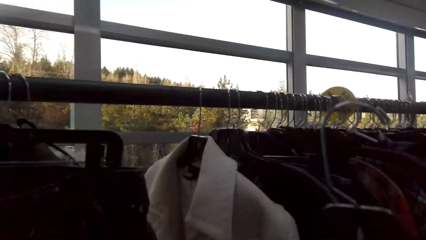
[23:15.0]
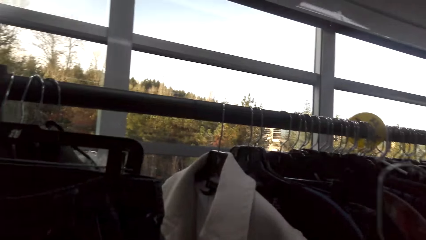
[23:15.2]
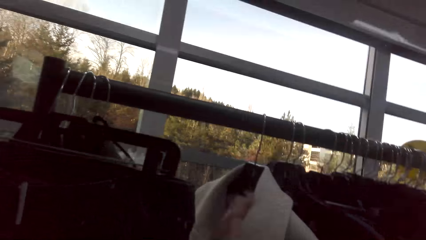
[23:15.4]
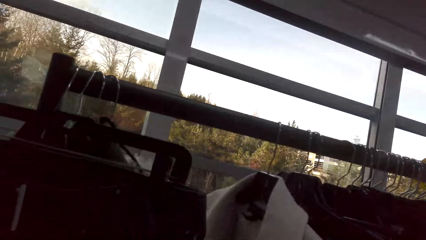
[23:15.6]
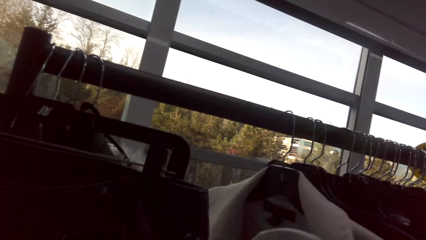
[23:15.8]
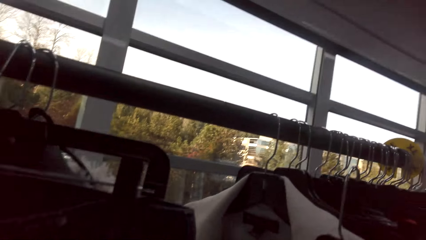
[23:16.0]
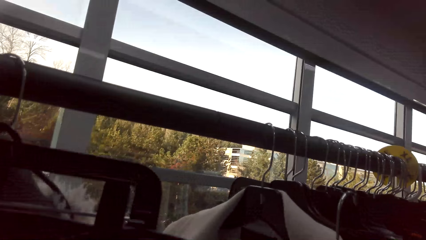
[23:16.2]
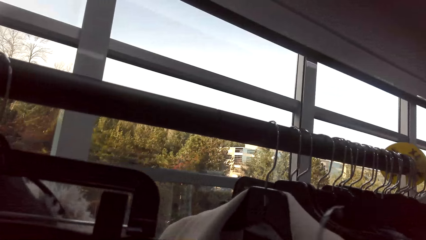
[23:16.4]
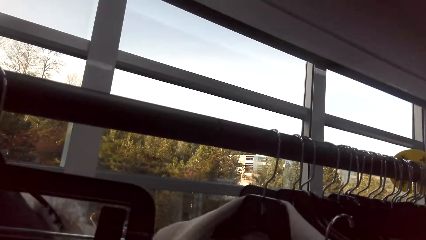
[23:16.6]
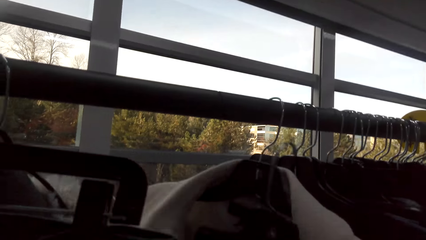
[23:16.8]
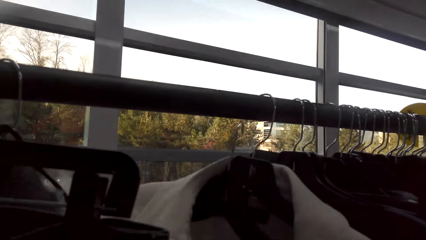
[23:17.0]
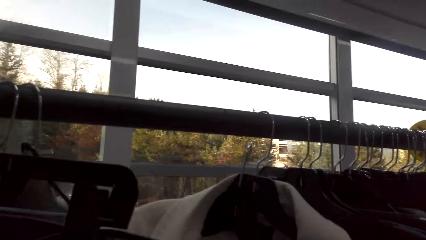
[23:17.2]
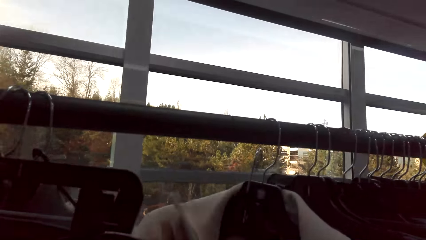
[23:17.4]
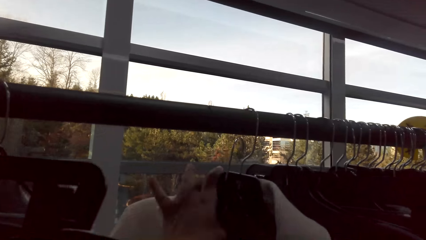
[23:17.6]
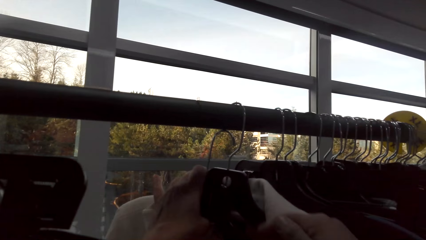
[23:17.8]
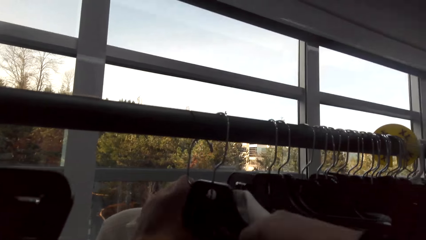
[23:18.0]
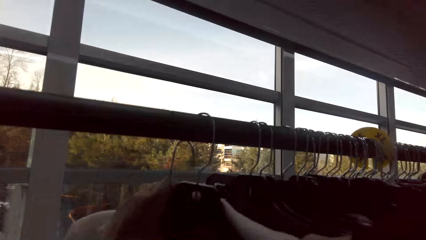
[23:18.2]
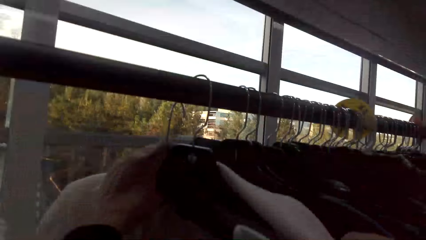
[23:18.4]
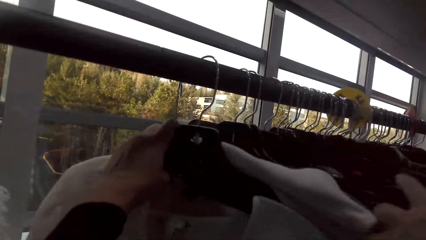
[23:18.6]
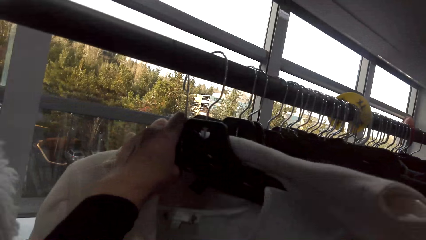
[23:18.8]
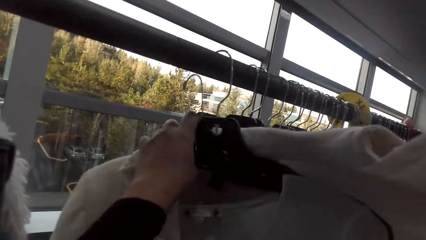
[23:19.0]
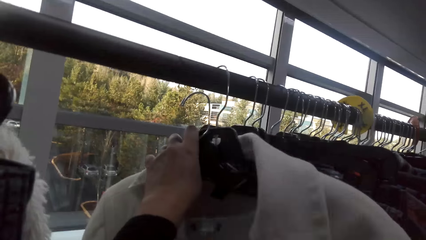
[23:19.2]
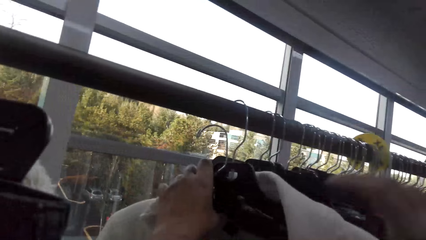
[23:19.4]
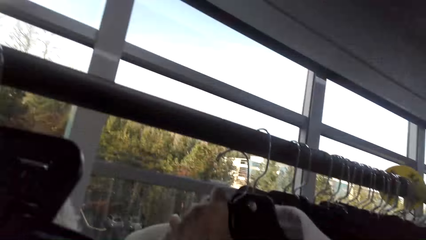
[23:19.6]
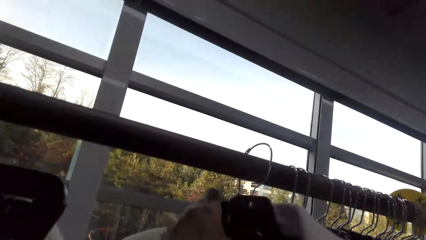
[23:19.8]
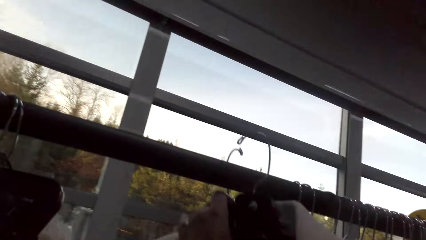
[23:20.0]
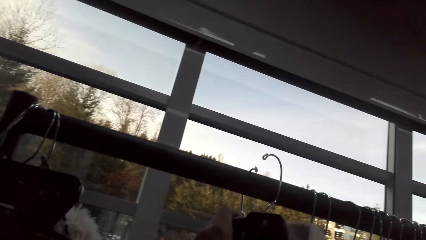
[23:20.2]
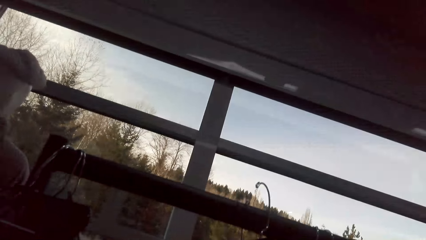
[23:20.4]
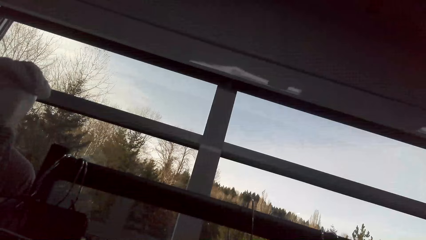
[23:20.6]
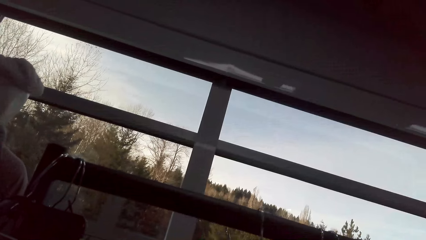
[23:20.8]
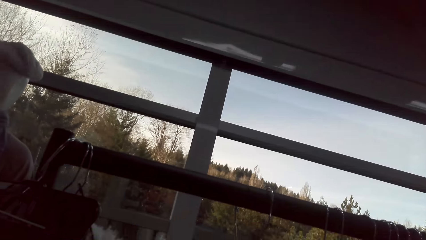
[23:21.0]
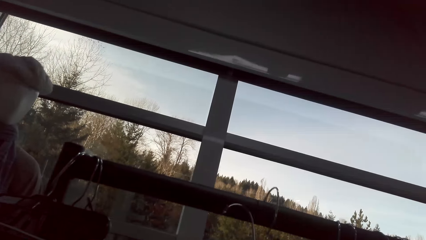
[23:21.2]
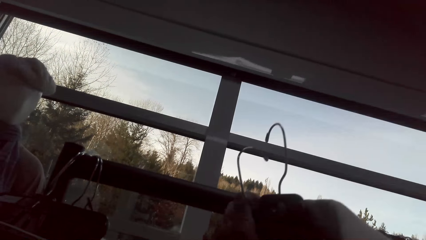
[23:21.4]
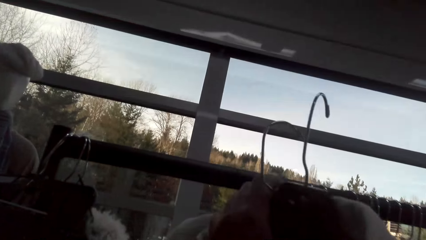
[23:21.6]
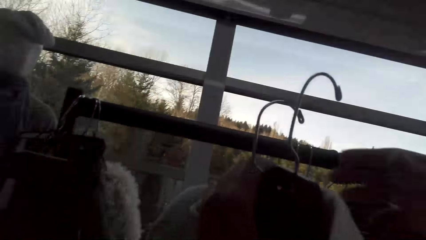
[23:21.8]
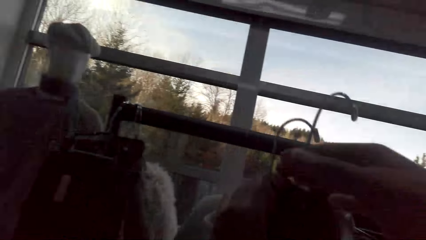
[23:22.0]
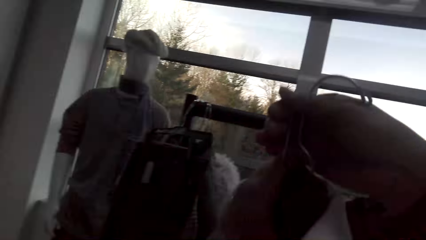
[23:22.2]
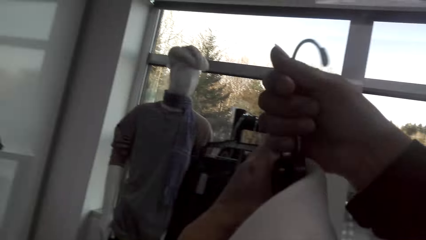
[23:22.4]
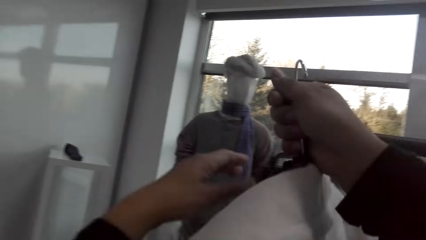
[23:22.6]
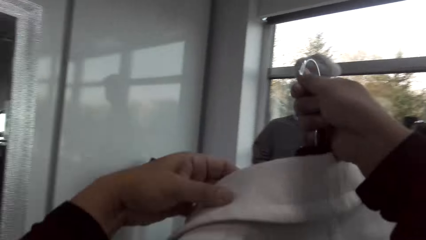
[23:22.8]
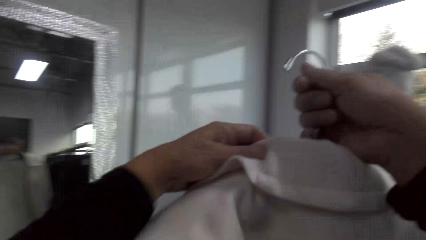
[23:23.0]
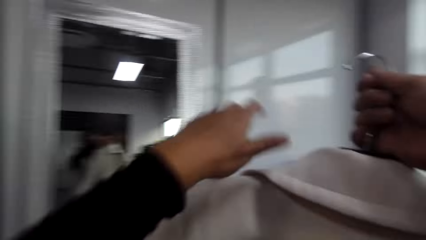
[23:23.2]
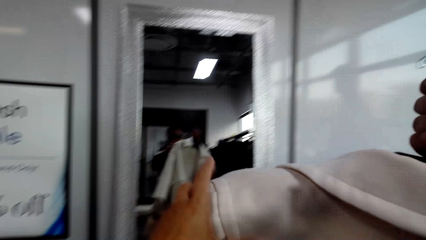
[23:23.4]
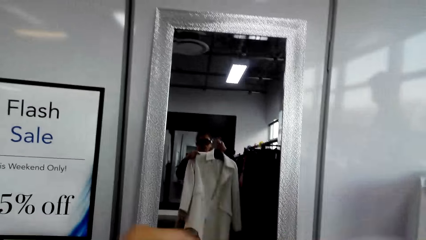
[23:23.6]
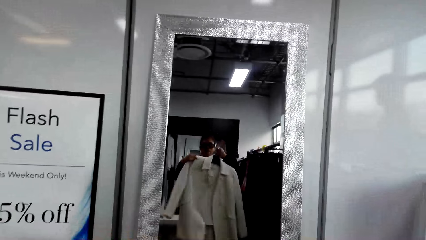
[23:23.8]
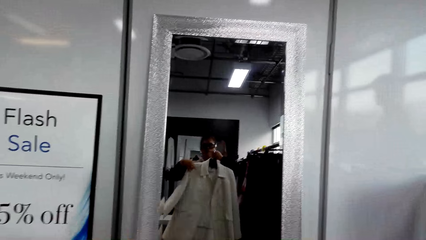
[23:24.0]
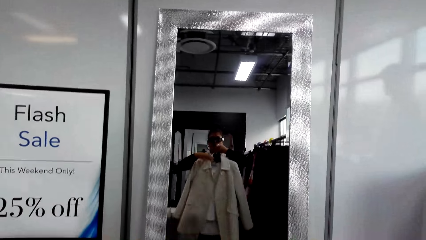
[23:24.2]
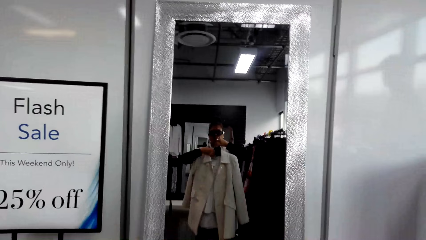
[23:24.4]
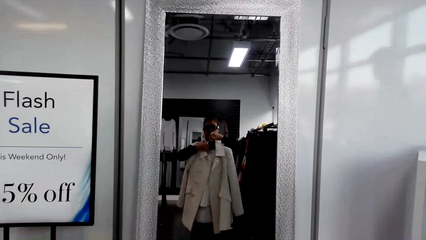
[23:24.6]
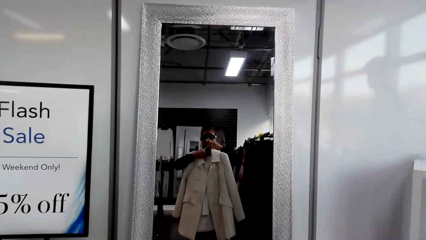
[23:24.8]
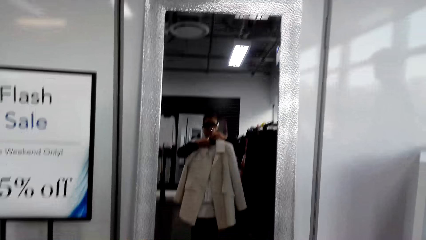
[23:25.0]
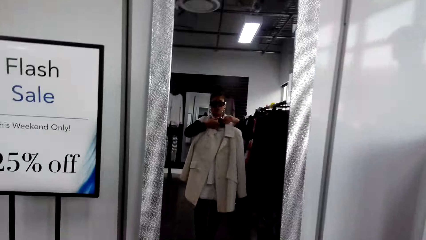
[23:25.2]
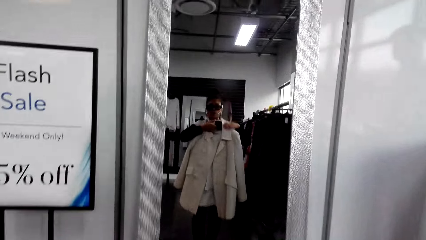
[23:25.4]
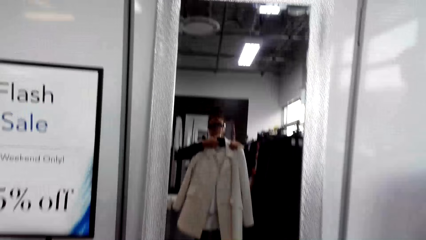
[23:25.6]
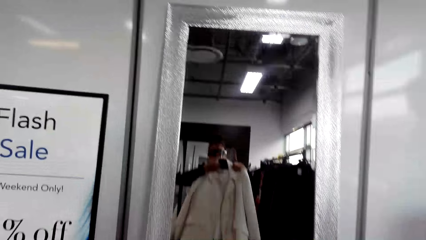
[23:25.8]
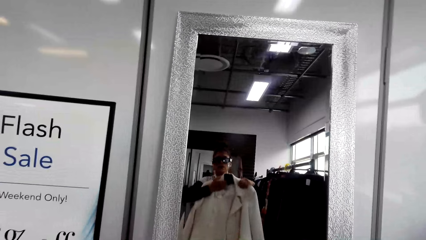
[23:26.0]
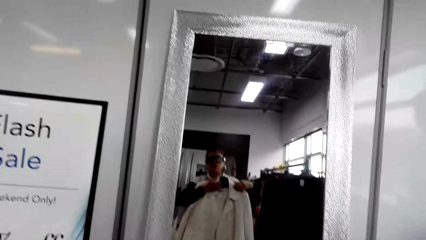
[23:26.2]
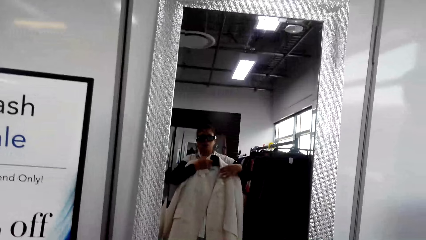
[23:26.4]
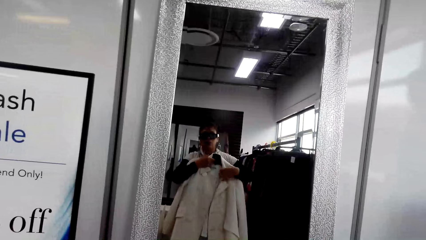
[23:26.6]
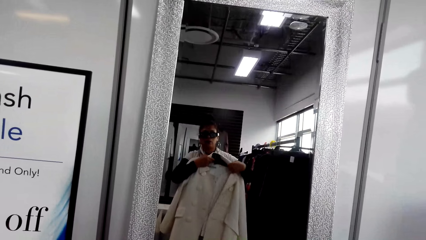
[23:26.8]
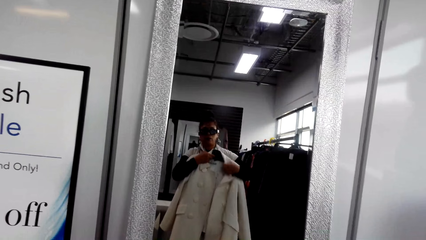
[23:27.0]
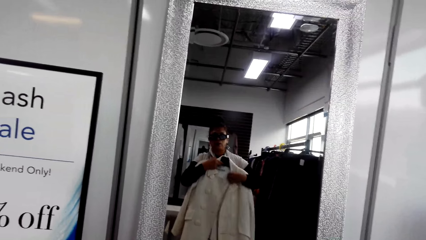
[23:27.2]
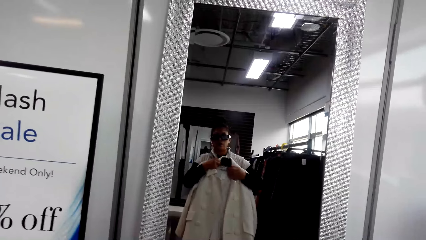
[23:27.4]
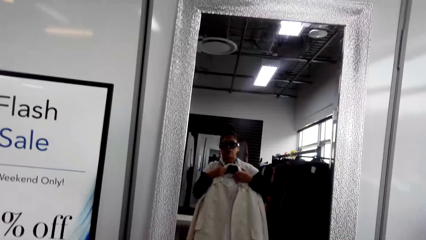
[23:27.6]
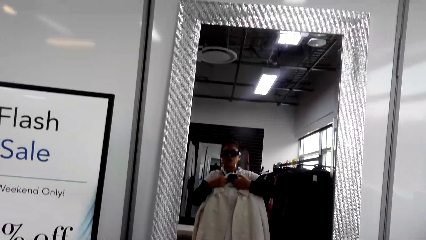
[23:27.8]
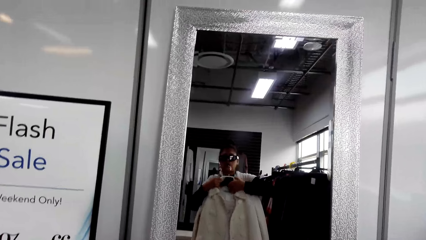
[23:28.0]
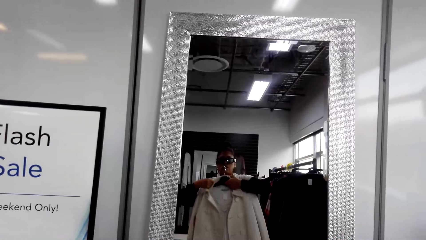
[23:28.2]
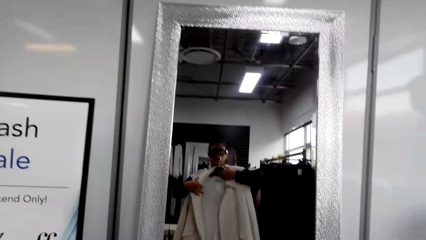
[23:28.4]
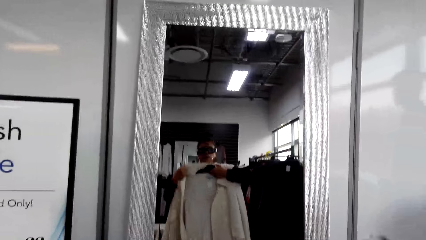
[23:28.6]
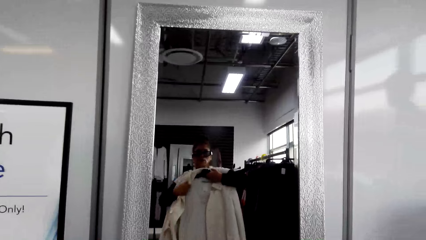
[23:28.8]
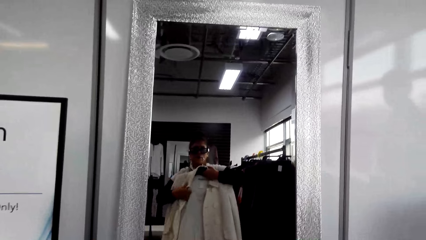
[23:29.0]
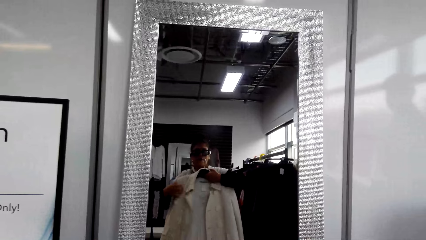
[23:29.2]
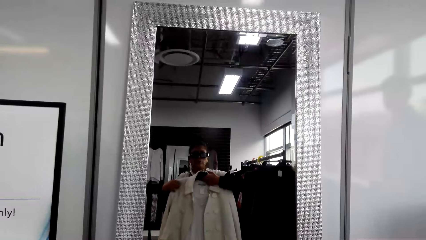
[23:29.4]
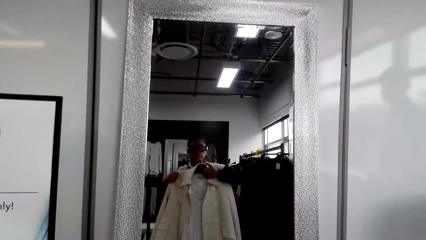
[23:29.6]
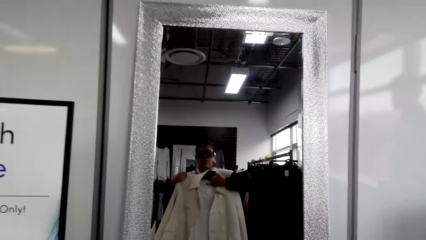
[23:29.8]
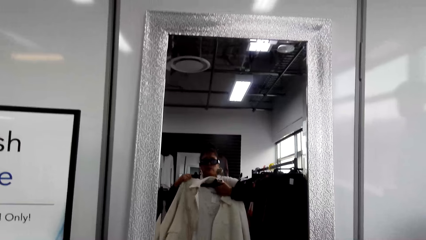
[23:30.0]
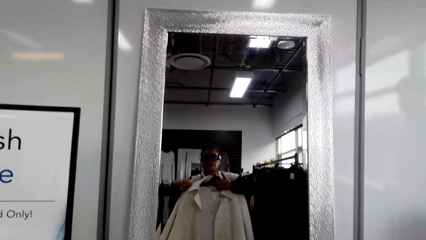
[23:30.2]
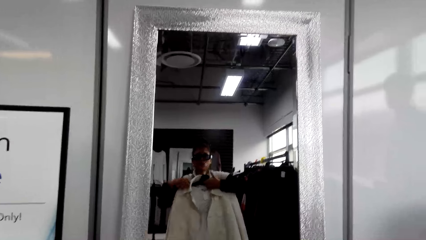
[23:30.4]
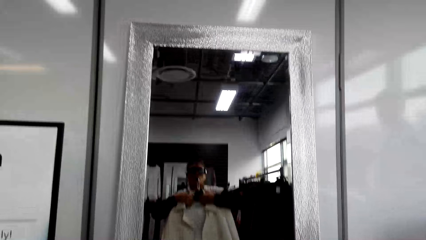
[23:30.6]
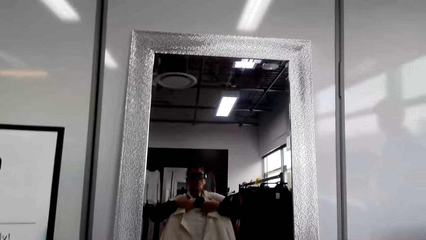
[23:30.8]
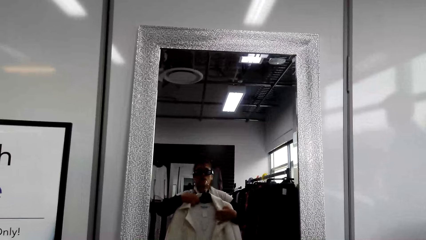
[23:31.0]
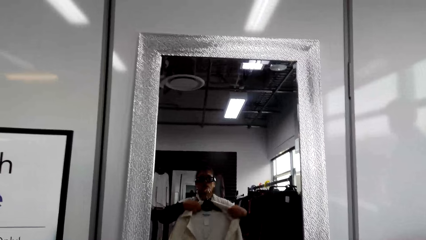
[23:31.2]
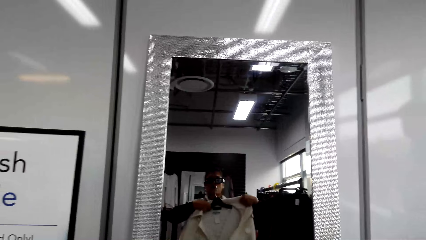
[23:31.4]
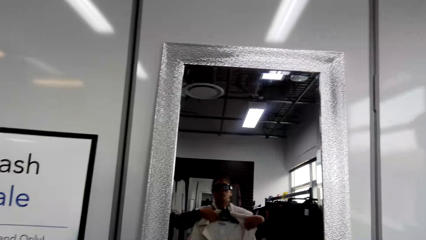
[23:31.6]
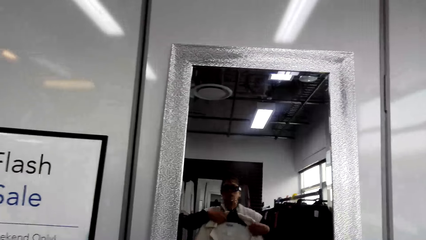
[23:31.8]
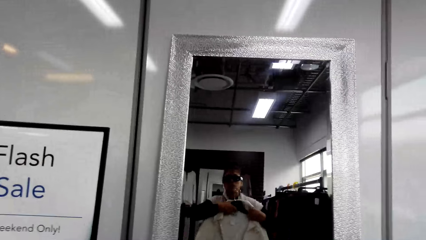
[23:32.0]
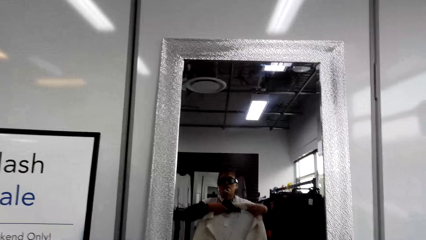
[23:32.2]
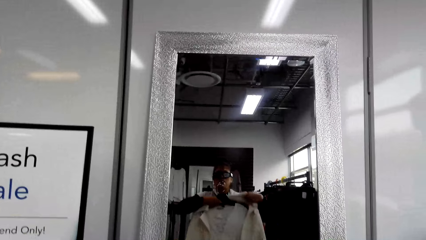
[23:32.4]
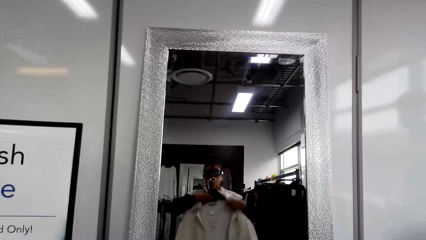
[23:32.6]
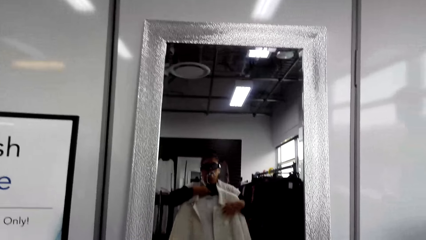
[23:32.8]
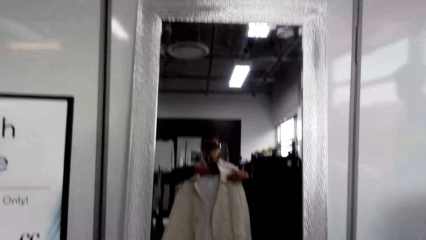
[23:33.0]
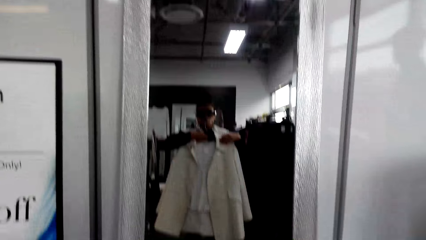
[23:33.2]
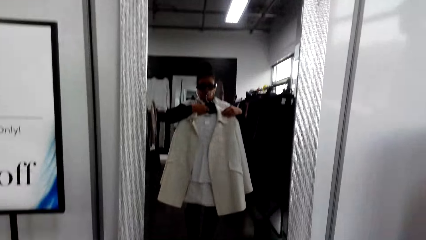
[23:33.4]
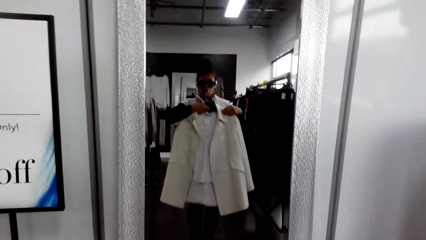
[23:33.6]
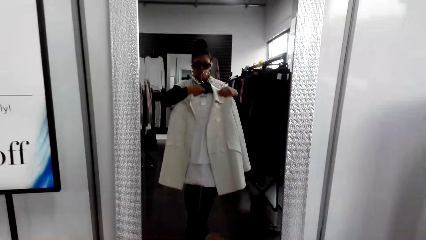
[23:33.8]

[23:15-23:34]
The camera wearer touches the clothes on the hanger. They pick up a coat. They carry the cloth on the hanger. They try the coat in the mirror. They look at the mirror.
